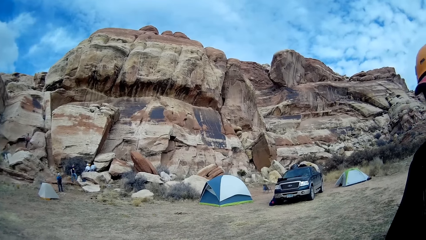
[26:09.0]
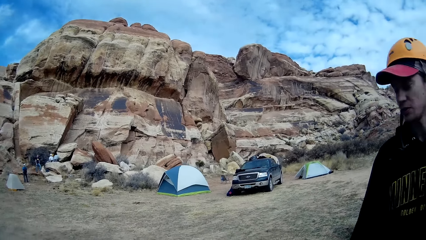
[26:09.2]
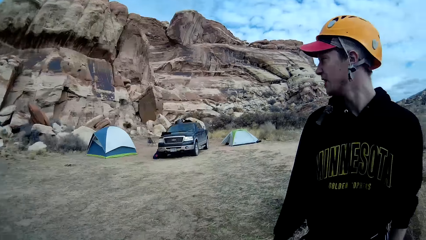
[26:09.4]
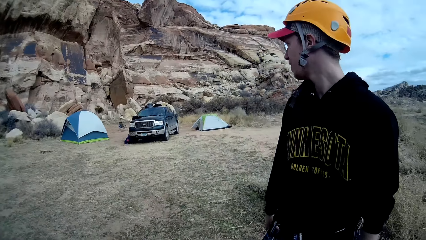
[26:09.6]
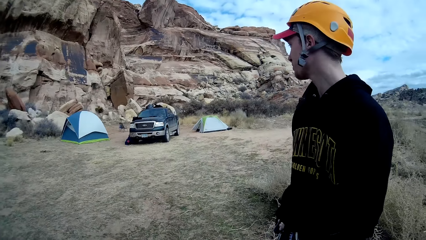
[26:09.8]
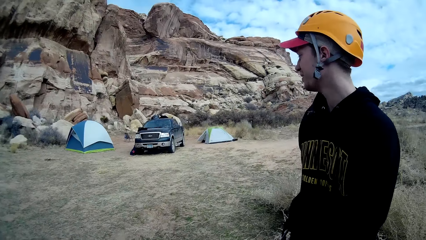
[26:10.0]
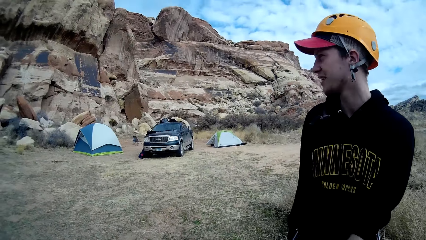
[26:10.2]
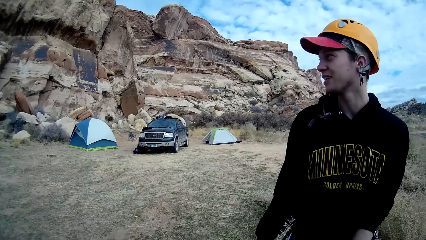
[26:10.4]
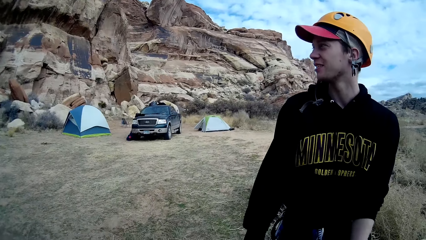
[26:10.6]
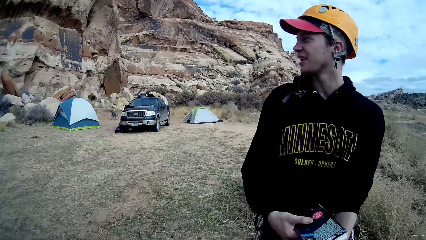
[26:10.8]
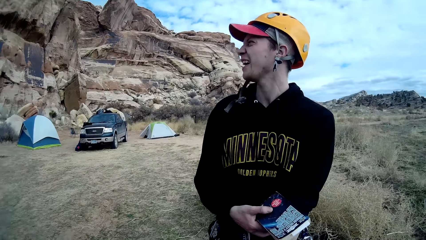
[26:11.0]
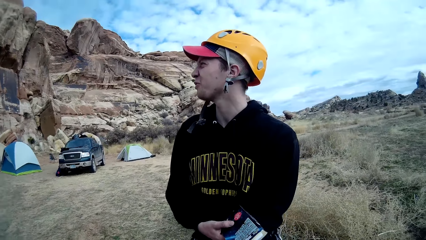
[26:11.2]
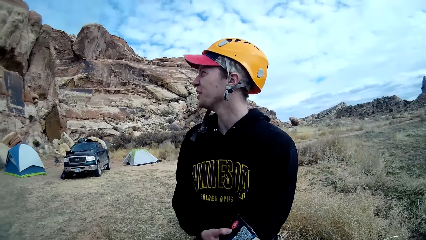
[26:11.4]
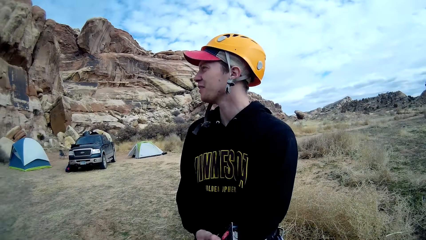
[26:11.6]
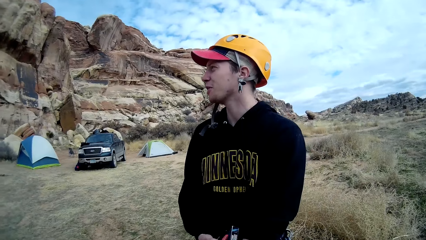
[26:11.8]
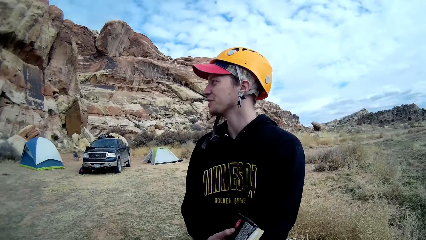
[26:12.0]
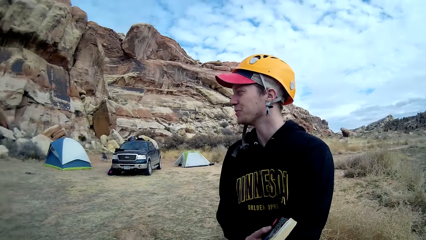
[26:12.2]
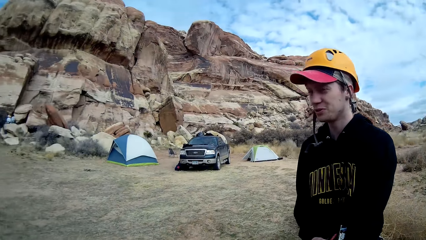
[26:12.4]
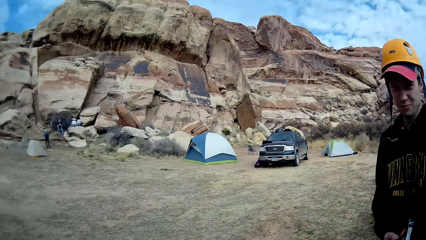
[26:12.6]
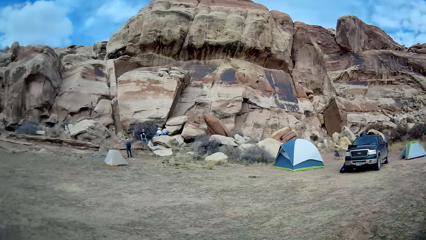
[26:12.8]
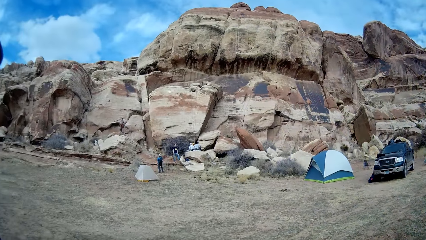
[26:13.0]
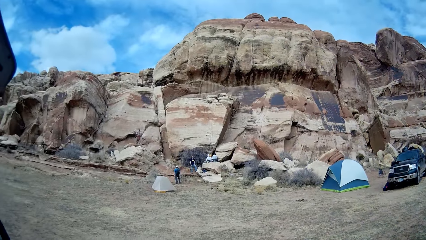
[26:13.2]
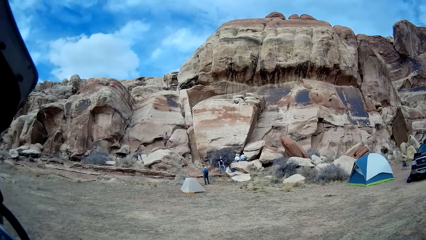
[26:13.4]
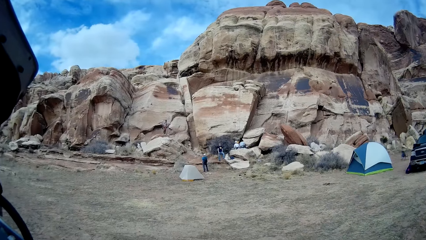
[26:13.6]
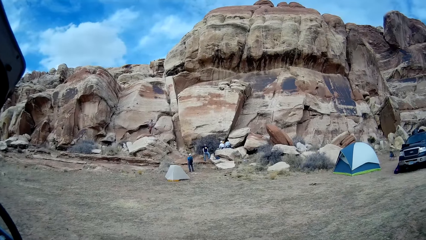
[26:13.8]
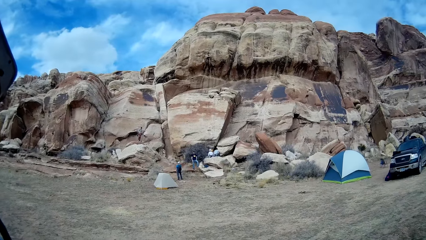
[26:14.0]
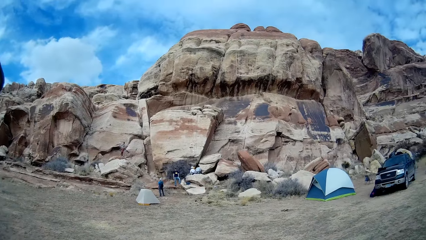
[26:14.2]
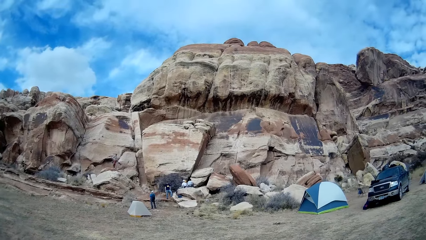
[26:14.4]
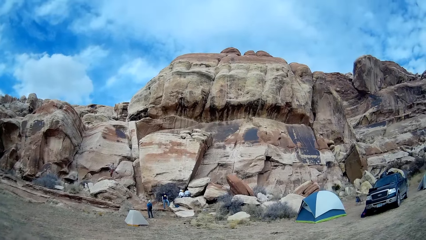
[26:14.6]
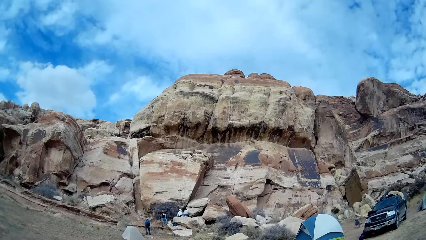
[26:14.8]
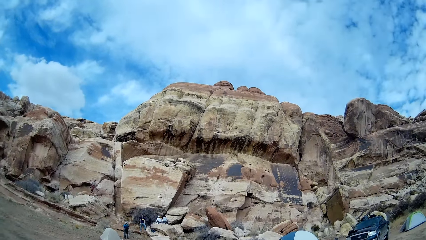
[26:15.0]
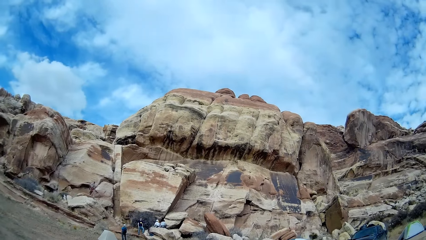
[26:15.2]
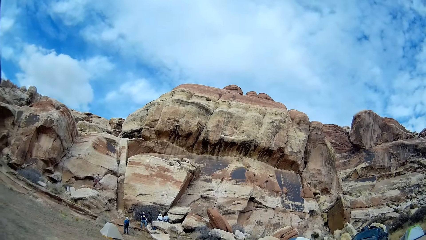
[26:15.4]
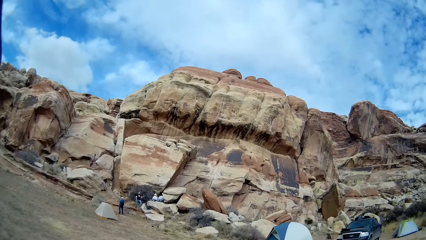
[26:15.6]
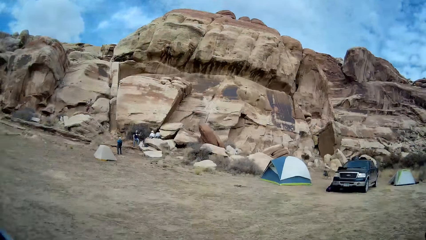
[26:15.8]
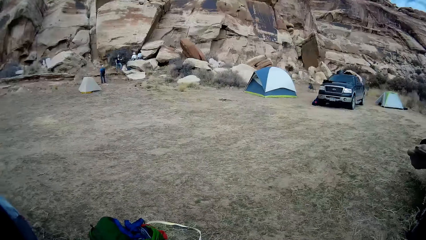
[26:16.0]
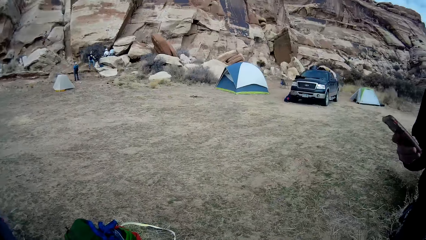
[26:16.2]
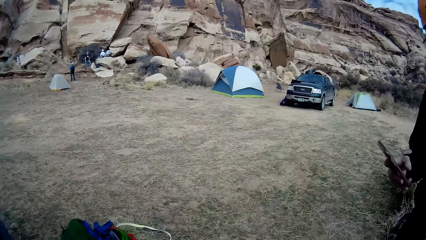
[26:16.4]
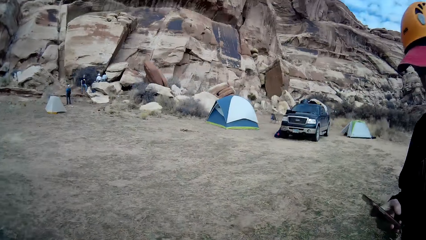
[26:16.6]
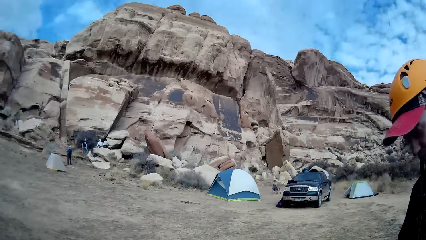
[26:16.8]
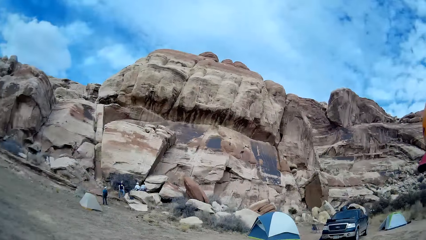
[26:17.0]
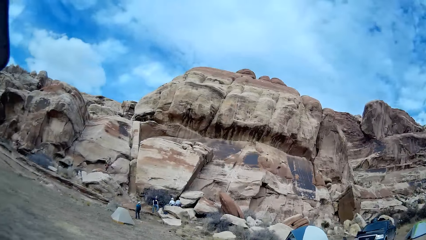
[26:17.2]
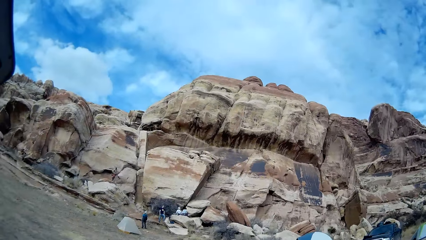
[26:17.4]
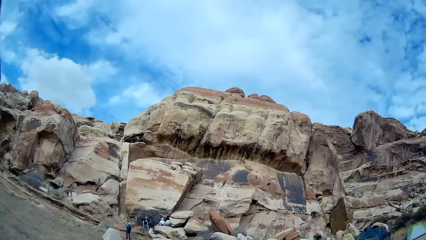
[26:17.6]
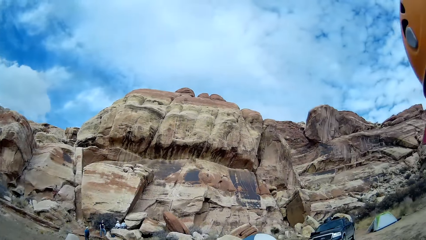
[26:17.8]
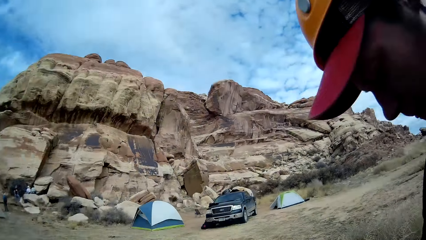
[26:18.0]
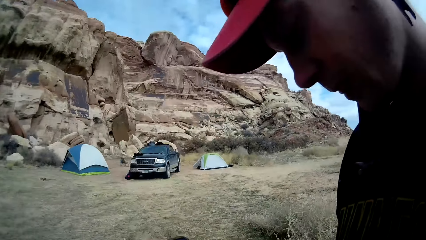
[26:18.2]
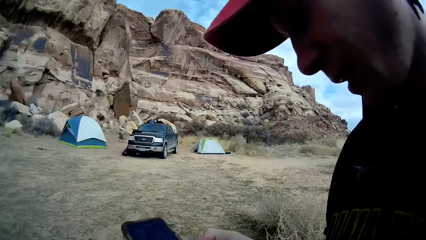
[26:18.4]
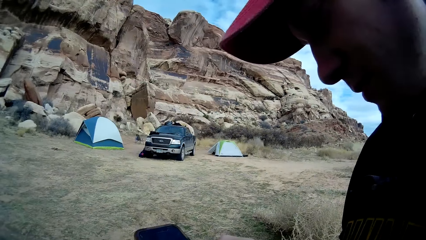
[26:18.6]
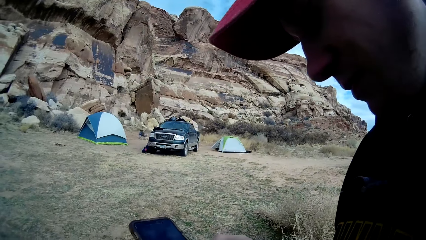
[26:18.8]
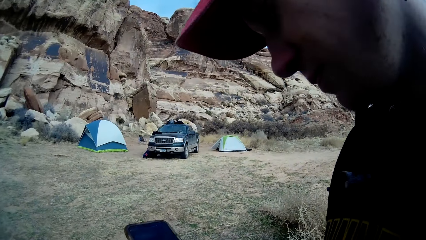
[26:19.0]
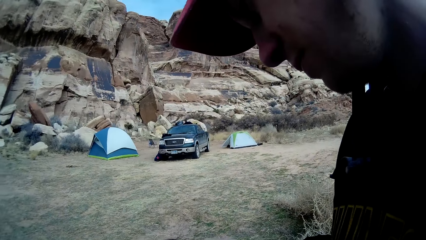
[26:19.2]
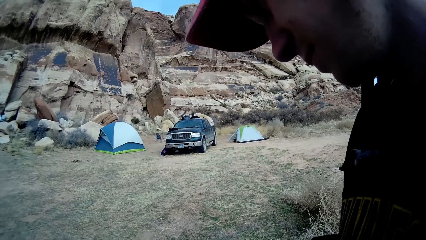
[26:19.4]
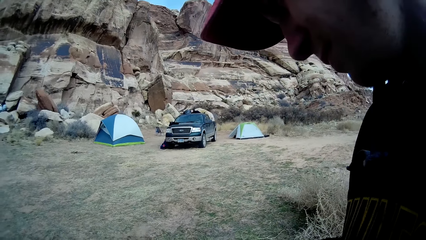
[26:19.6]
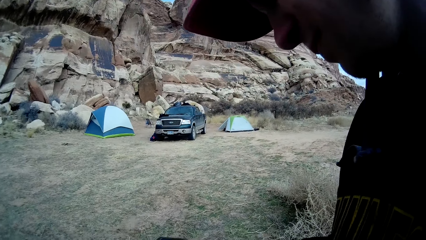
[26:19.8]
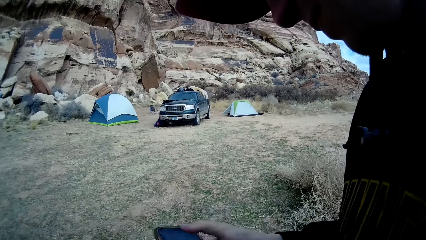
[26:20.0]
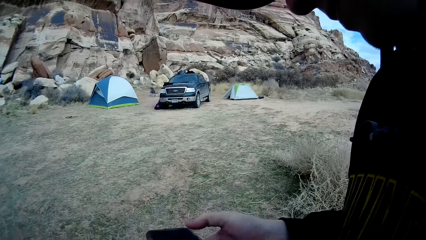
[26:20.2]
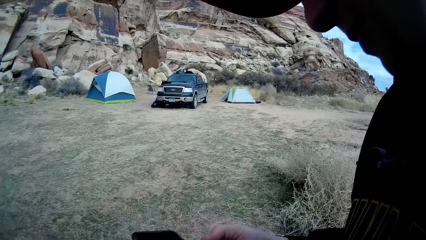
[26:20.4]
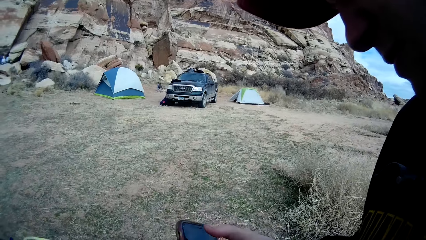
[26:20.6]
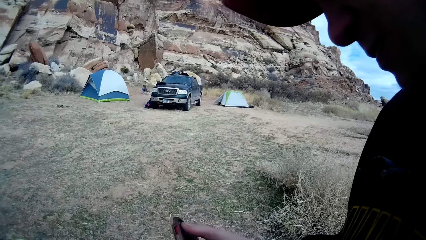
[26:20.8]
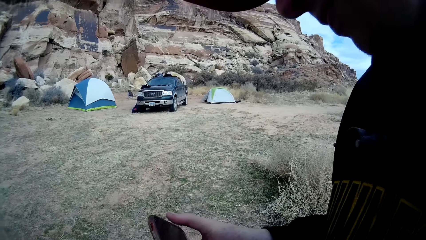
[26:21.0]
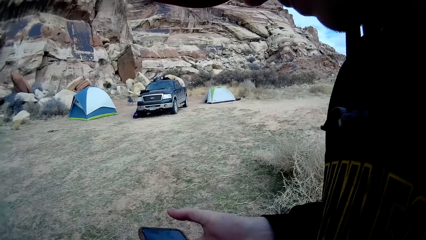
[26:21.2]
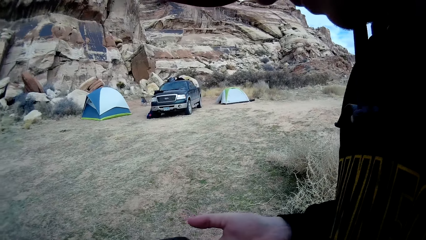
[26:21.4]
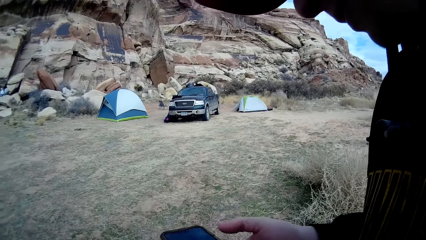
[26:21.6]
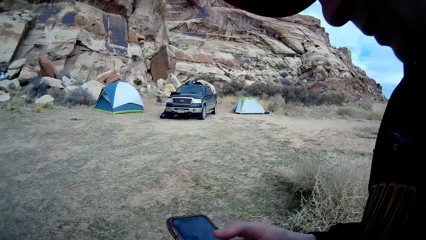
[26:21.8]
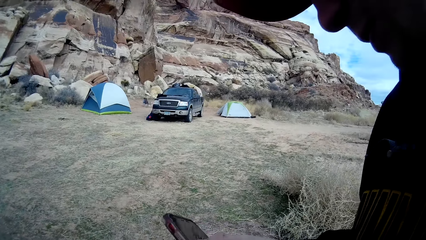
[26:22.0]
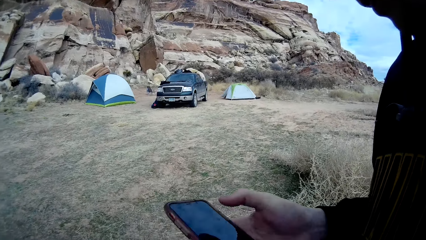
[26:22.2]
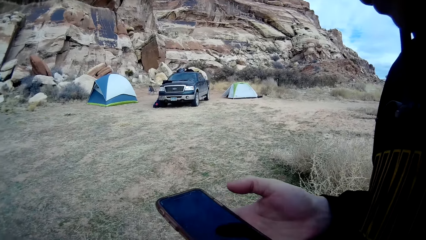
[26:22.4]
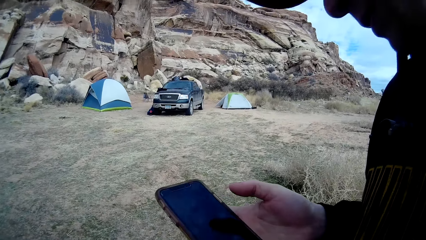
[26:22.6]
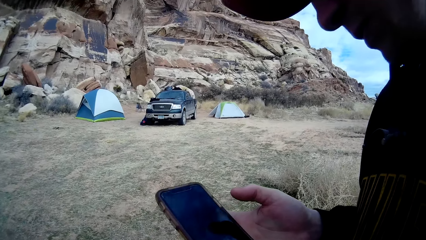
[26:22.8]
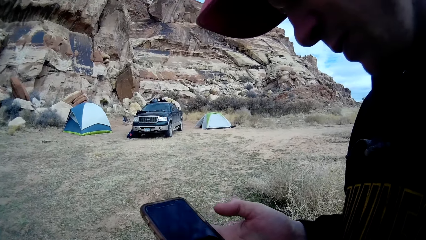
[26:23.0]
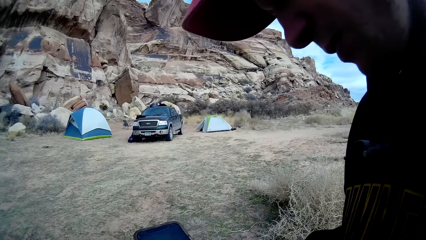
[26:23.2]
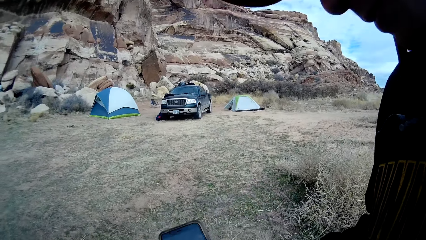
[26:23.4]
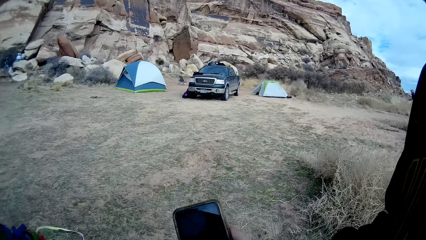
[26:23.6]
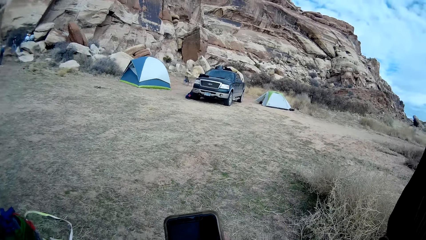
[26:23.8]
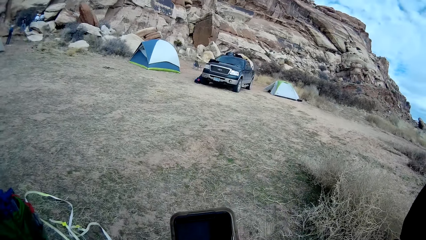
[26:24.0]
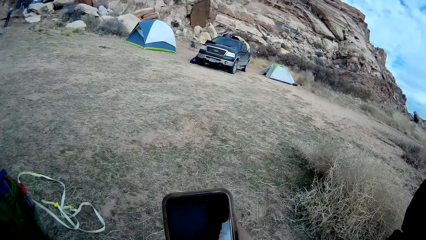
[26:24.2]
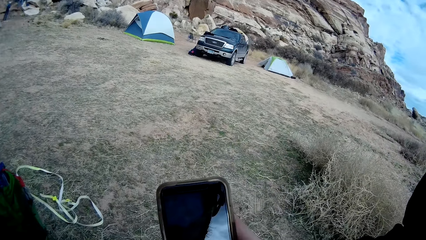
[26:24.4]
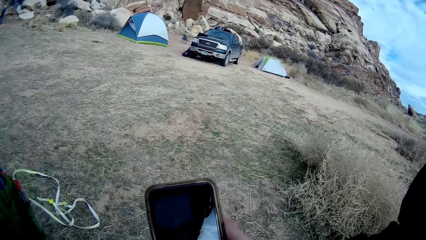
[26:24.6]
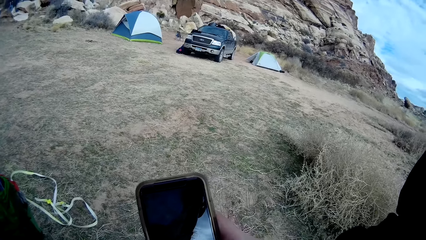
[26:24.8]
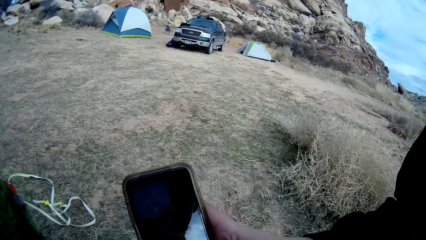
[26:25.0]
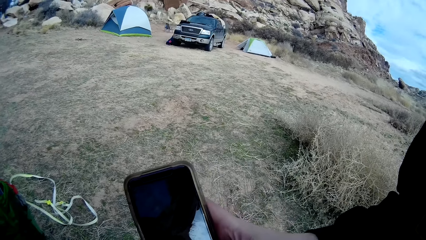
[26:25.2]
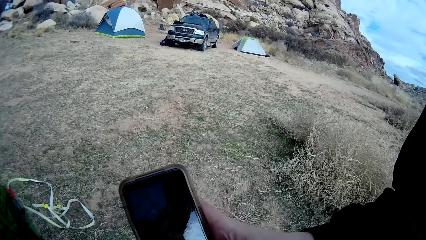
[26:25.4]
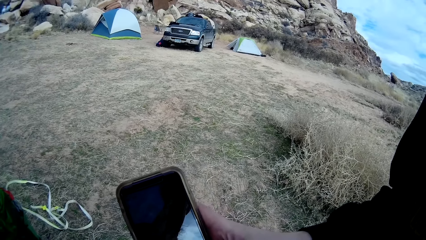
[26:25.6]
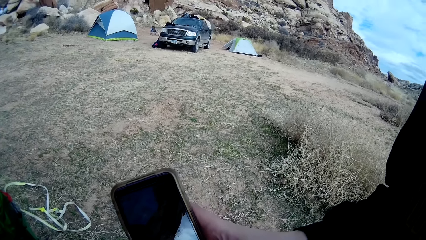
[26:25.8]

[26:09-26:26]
The camera wearer looks at the man. They look at the rocks. The man shows the phone to the camera wearer. The man presses his phone.
